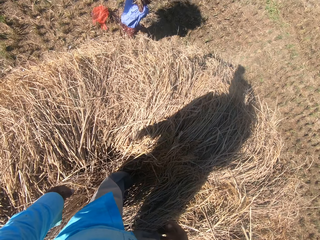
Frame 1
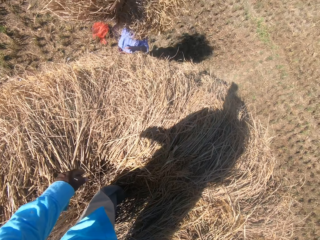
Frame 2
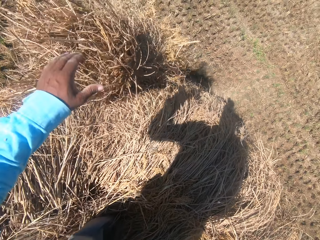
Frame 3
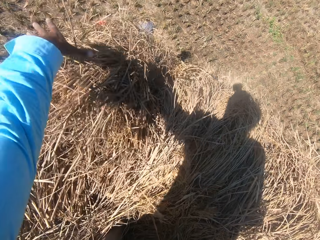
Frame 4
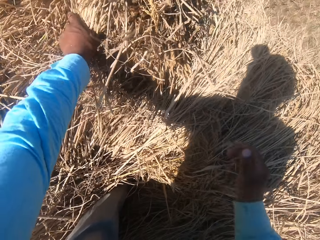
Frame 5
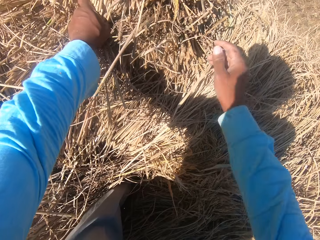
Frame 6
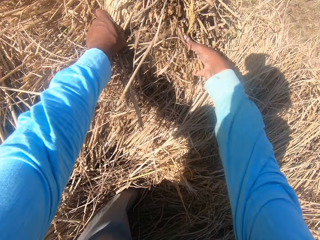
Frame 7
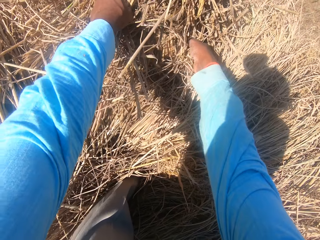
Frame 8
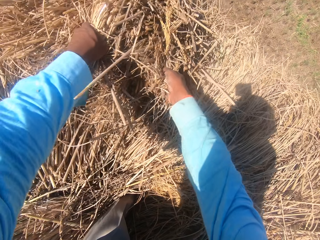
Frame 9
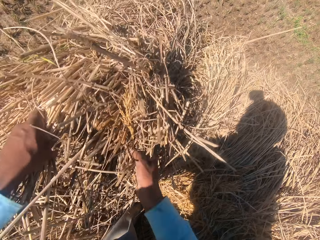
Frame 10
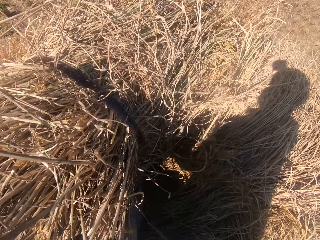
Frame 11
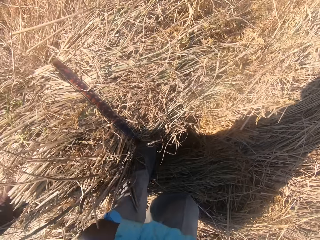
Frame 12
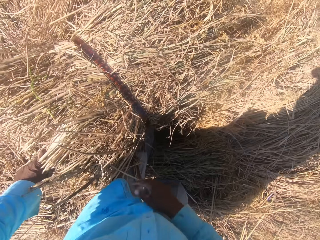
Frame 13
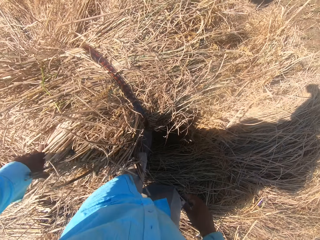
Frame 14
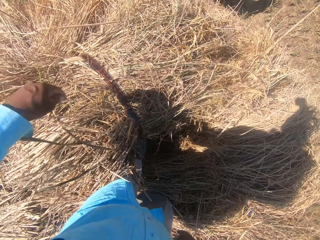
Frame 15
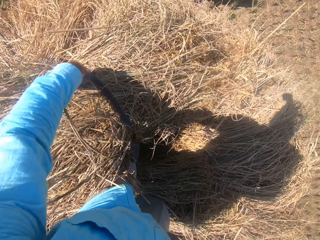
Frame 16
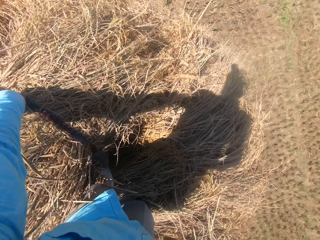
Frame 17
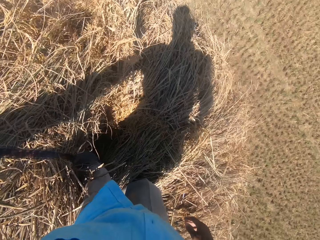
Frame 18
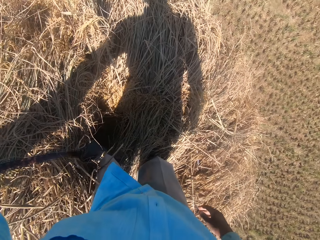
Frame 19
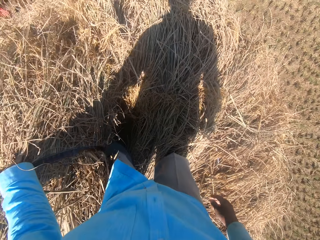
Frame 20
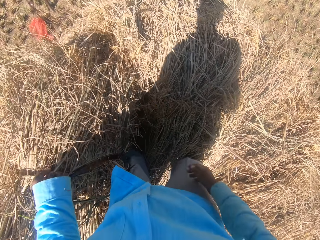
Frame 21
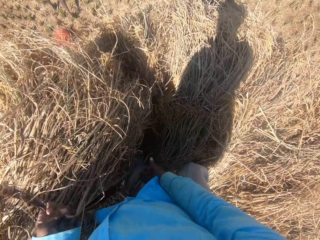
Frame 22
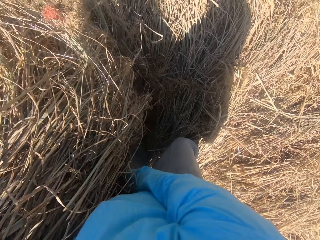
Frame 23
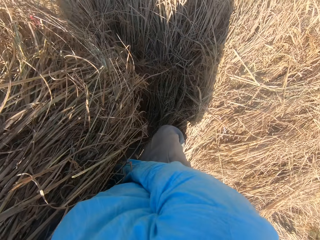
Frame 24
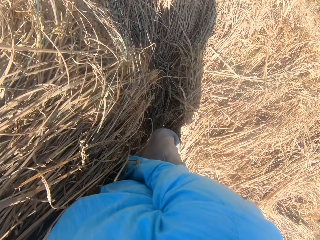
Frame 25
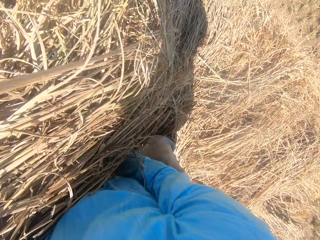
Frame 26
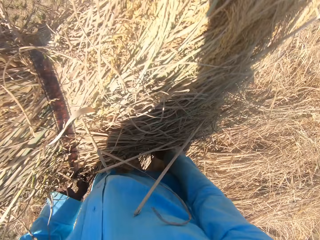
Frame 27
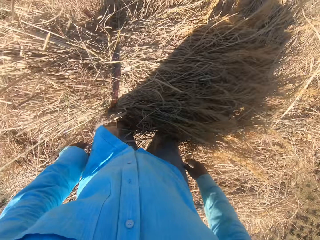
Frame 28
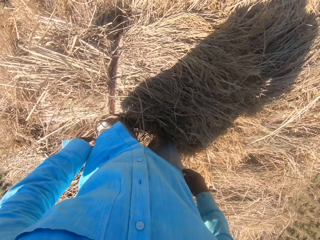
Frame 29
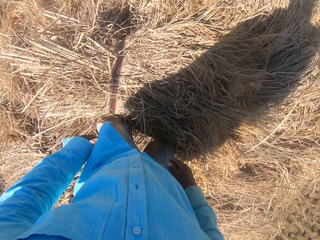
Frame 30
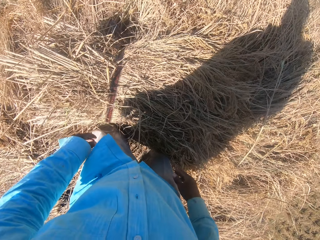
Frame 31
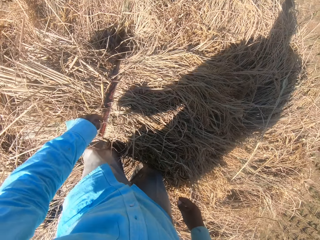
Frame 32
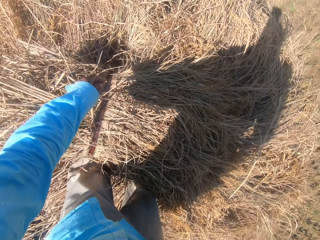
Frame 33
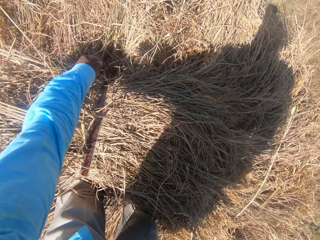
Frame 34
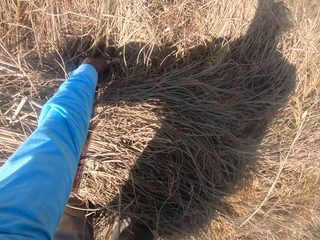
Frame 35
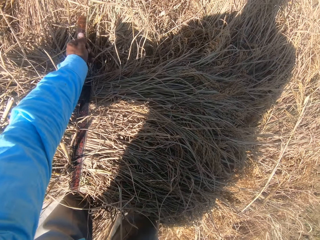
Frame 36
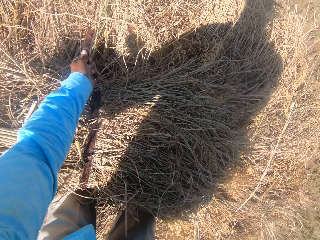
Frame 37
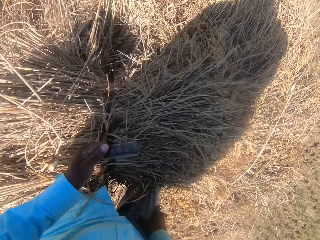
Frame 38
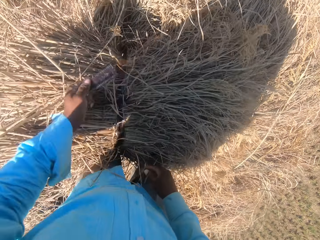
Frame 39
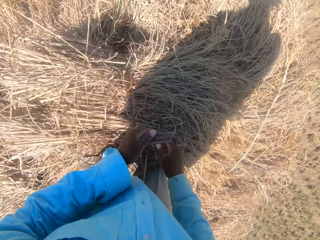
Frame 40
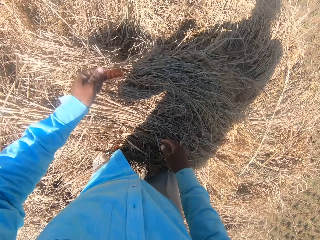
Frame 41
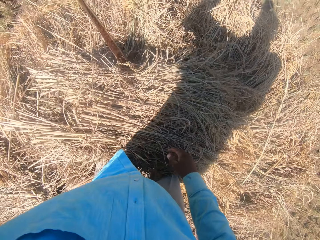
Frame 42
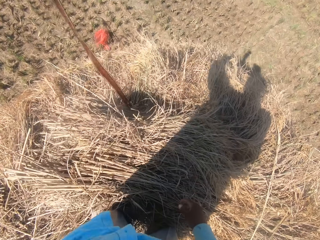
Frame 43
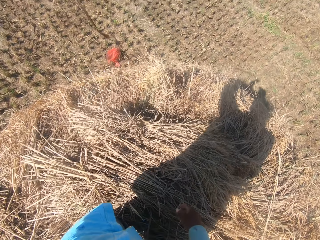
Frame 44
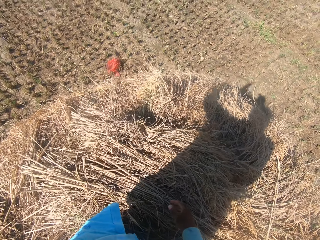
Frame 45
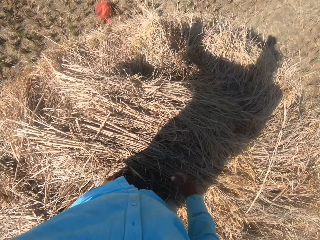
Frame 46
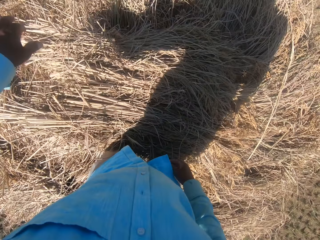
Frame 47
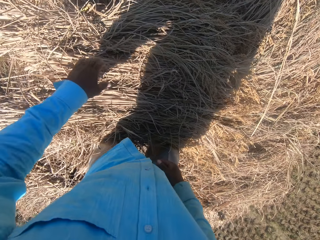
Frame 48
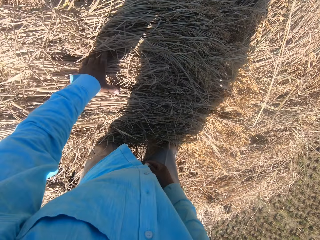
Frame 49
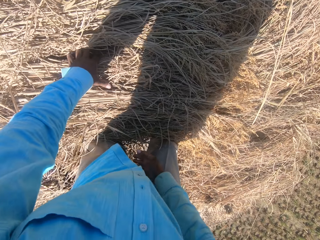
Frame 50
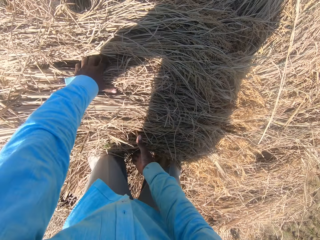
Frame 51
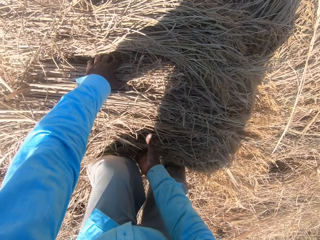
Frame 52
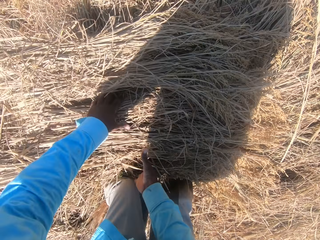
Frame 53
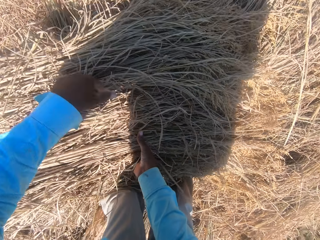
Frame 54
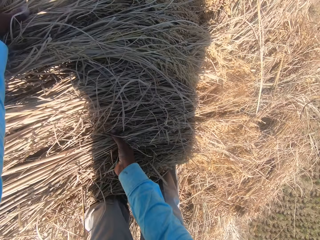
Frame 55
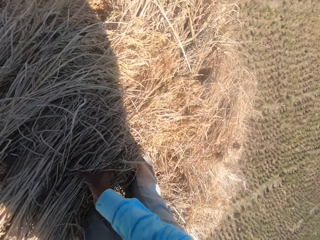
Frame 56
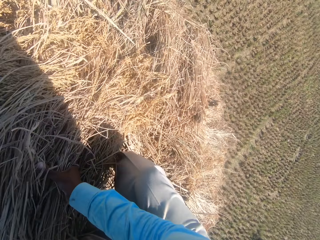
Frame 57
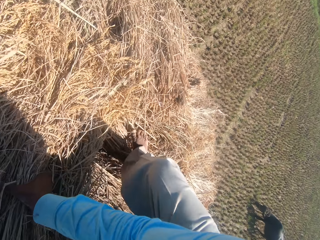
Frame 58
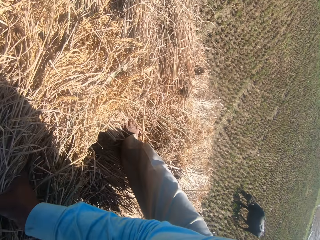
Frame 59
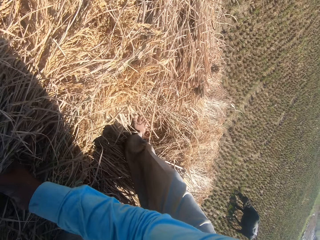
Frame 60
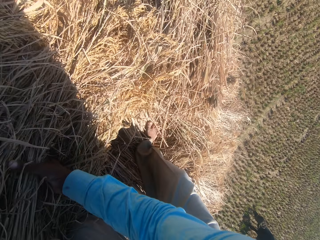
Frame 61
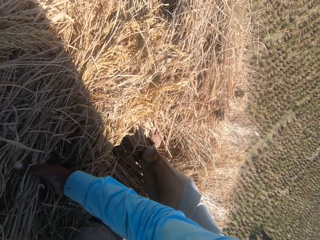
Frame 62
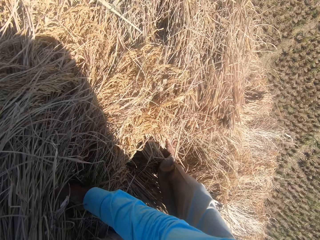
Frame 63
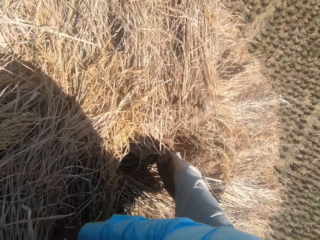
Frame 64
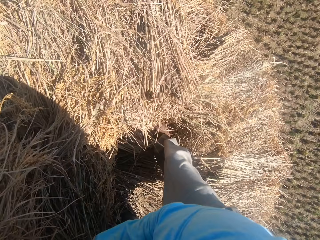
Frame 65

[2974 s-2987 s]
A man holds a stack of dried grass straws in his hands. The man throws the stack of dried grass straws towards the camera wearer. The camera wearer collects the stack from the man. They exclaim loudly. They set the stack of dried grass straws on the heap. They pick the dry grass and place the dry grass on the heap. They untie the rope on the stack of dried grass straws. They pull the rope from the stack of dried grass straws and drop the rope on the field. They arrange the stack of dried grass straws on the heap and pick the dry grass.

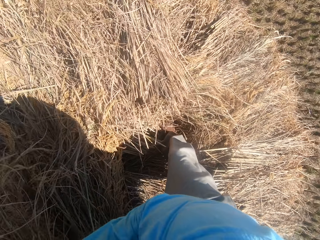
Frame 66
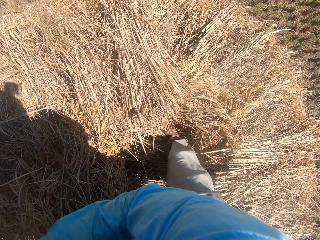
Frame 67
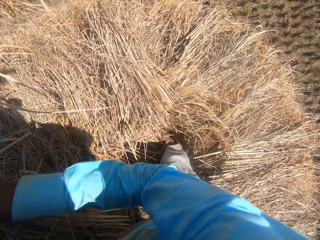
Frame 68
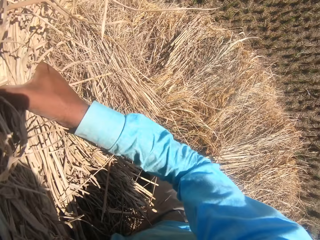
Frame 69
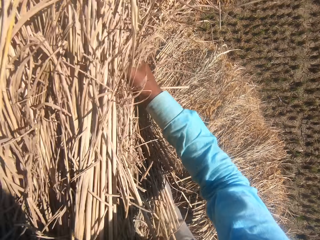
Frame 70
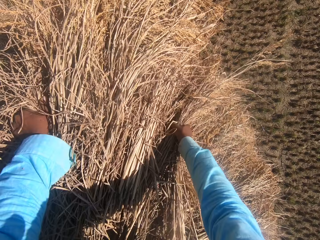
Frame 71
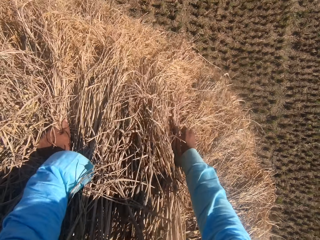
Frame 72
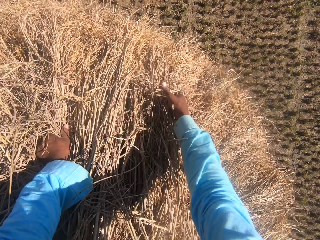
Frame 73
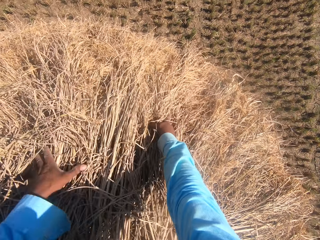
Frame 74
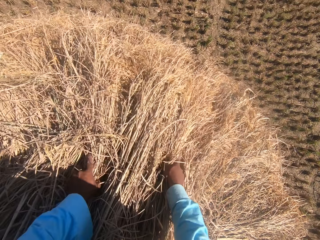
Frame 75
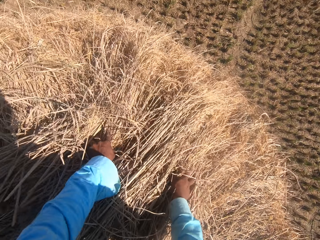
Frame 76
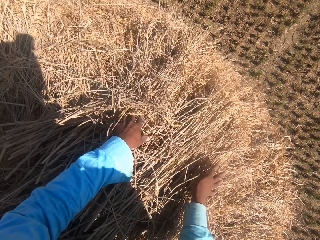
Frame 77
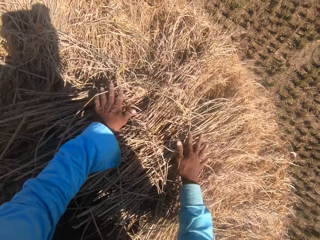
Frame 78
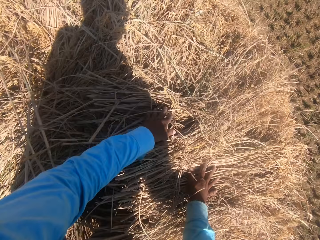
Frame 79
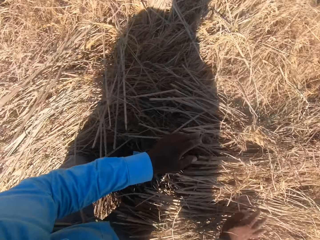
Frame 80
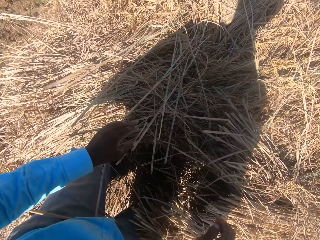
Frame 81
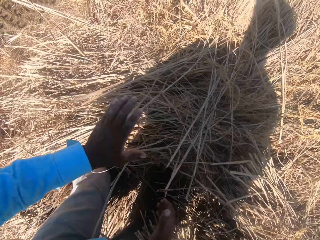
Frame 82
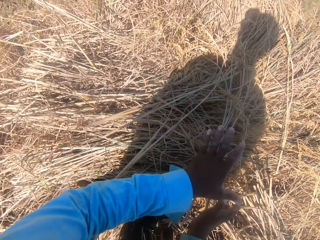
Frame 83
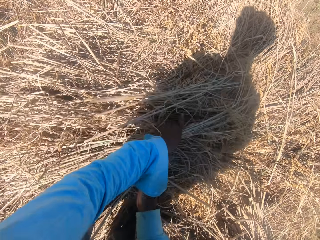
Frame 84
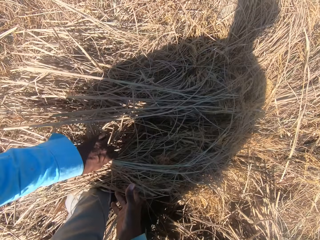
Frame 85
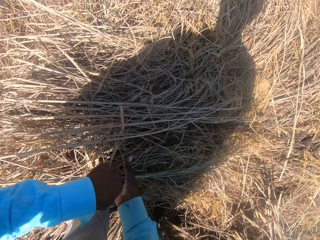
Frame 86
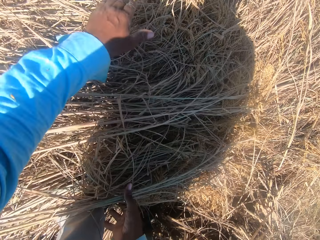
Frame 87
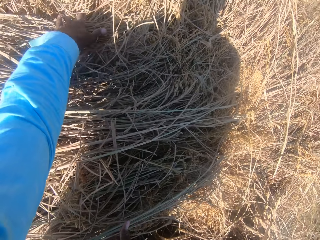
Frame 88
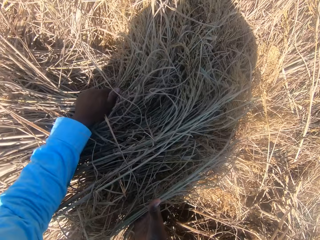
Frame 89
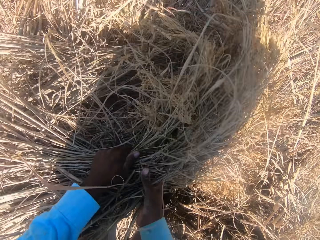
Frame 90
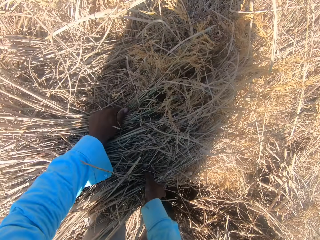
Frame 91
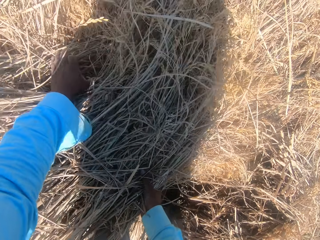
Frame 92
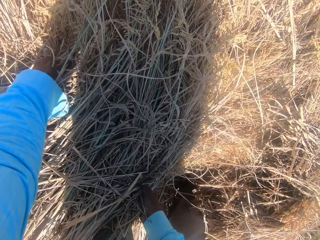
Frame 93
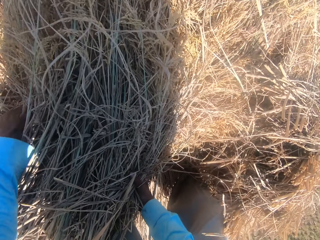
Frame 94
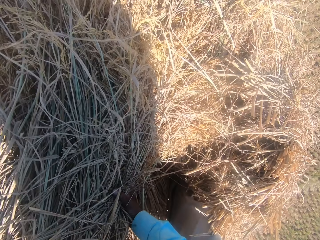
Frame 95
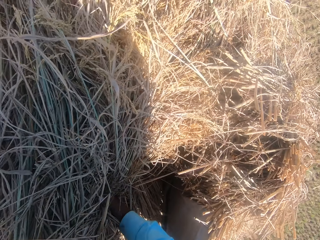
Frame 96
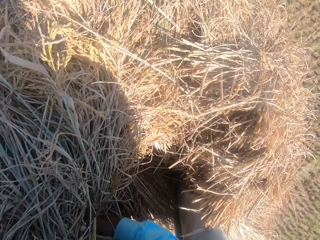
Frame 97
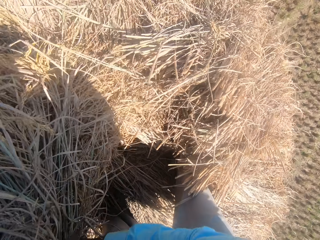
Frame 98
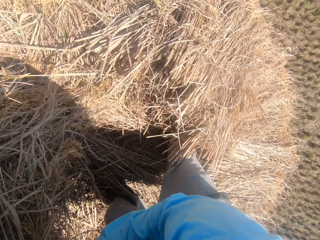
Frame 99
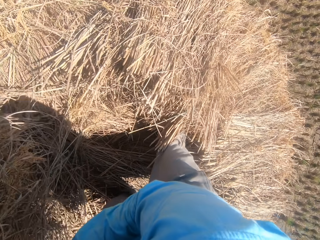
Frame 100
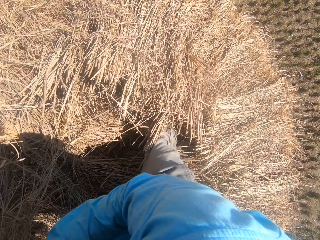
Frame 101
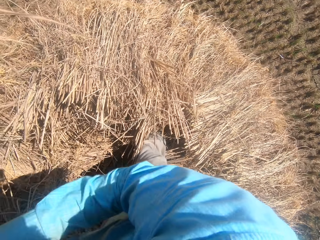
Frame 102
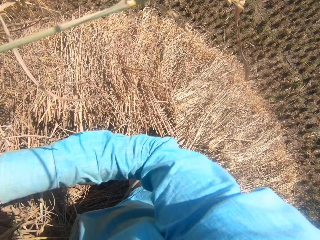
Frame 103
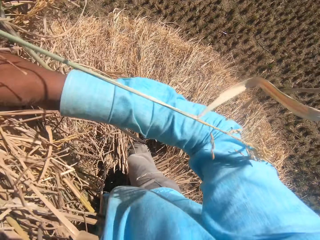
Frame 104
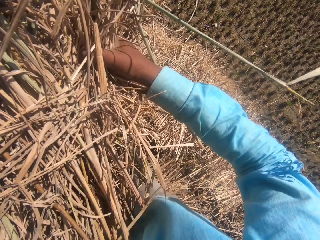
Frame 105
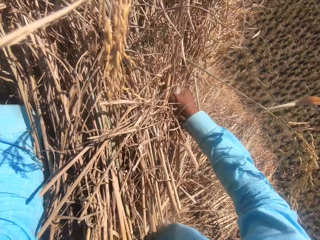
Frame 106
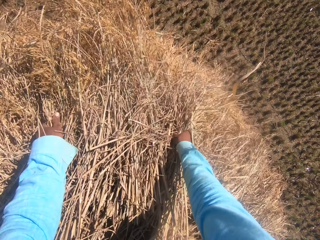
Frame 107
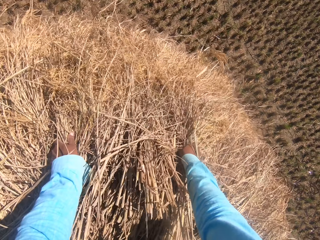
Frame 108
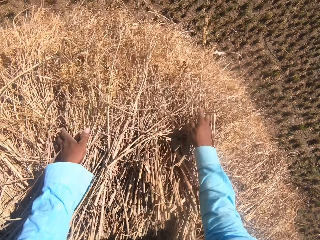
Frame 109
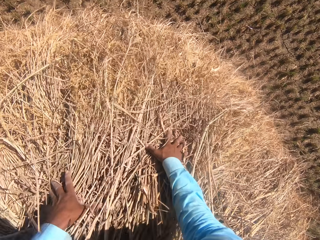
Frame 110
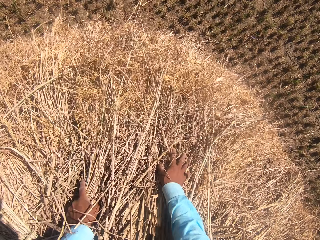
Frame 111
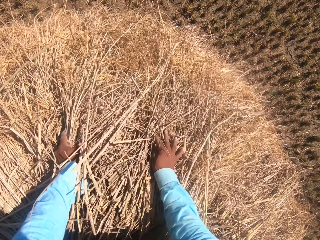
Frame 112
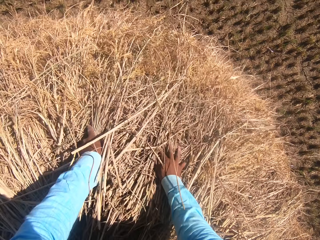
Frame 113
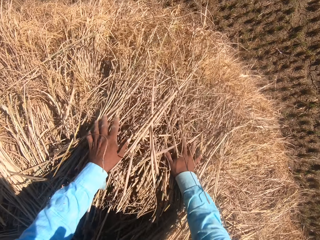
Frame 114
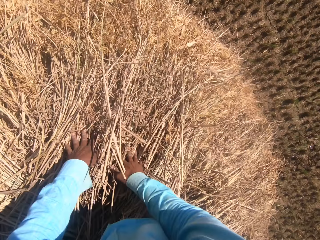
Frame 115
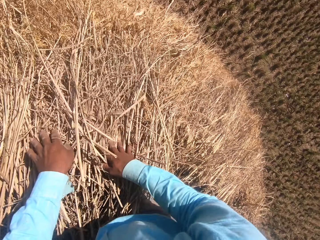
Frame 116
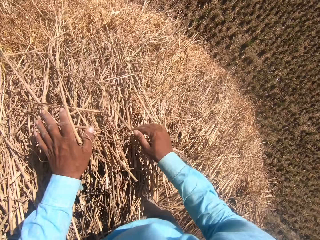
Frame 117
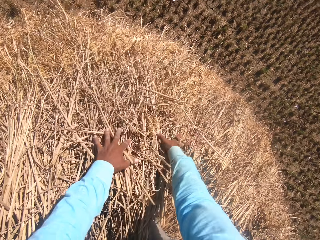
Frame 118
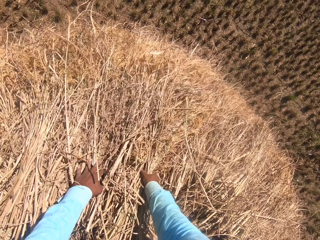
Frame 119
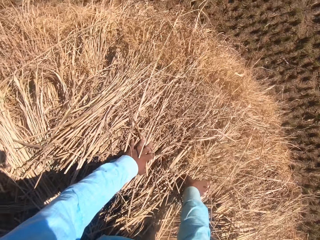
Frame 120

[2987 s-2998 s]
The camera wearer places the dry grass on the heap. They converse with the man. They pick the dry grass, place the dry grass on the heap and spread the dry grass.
